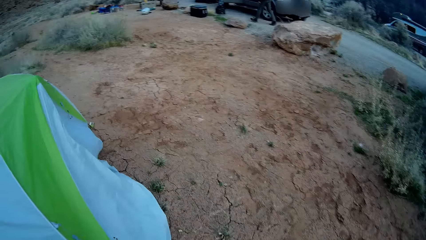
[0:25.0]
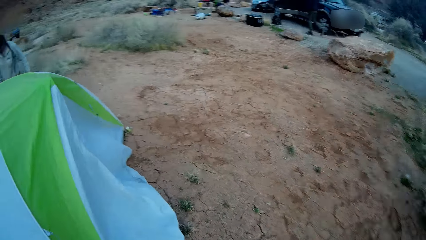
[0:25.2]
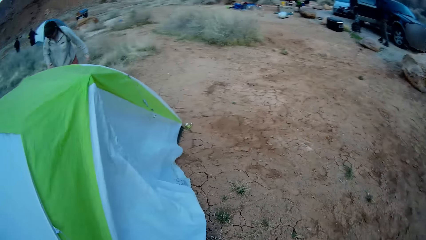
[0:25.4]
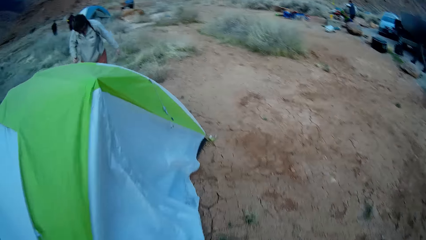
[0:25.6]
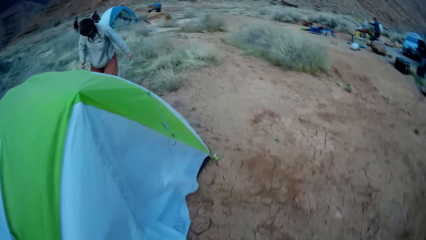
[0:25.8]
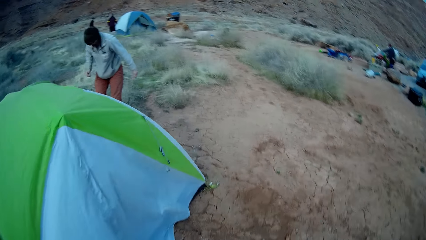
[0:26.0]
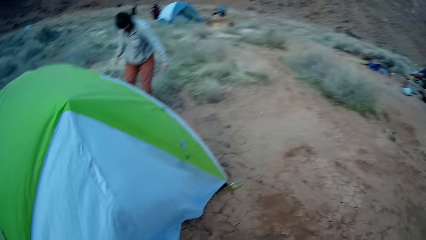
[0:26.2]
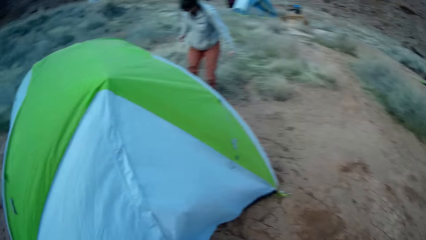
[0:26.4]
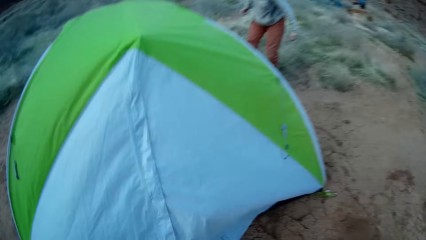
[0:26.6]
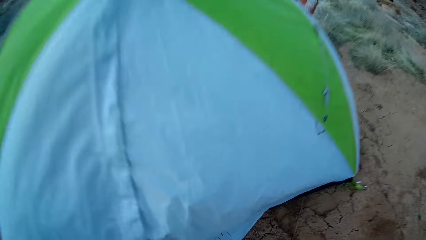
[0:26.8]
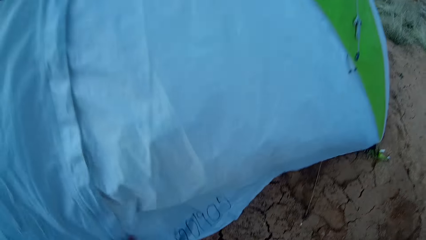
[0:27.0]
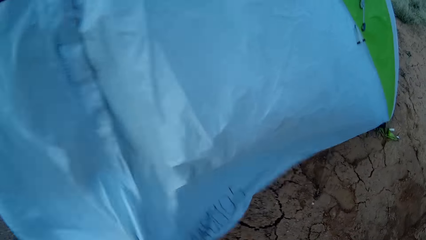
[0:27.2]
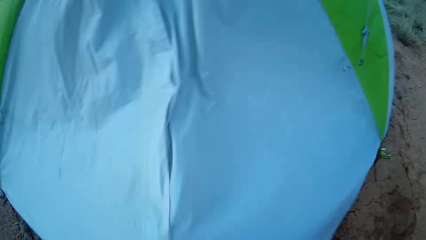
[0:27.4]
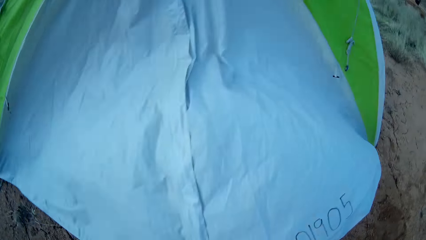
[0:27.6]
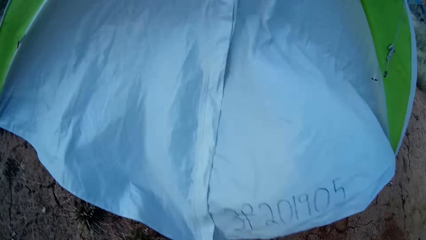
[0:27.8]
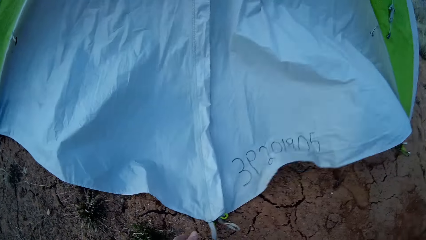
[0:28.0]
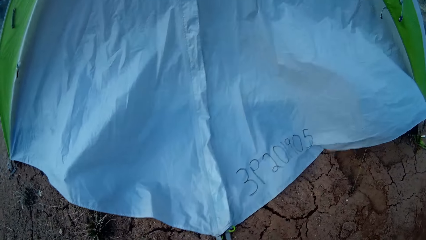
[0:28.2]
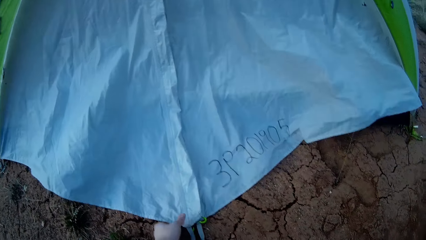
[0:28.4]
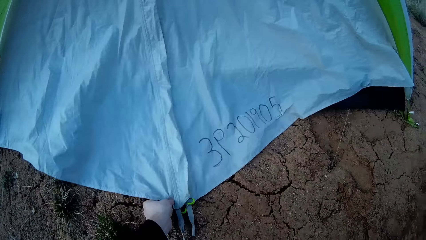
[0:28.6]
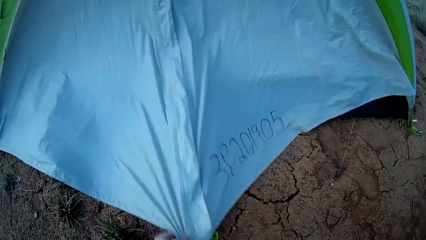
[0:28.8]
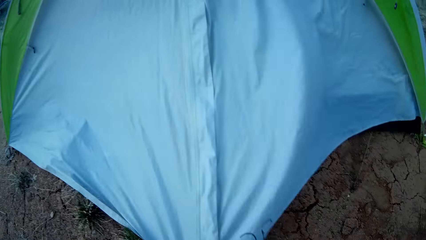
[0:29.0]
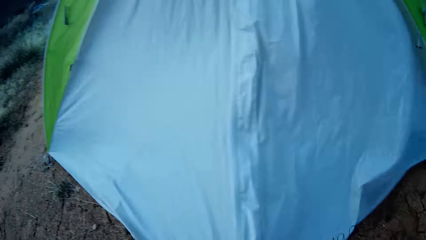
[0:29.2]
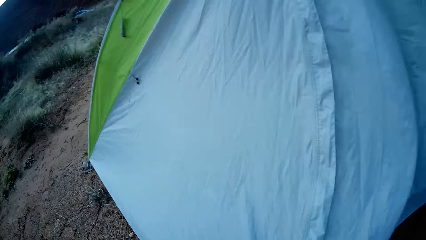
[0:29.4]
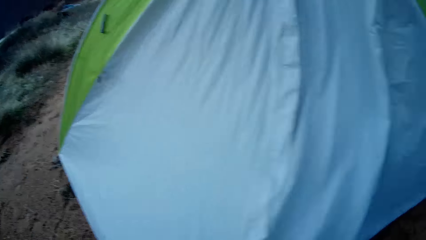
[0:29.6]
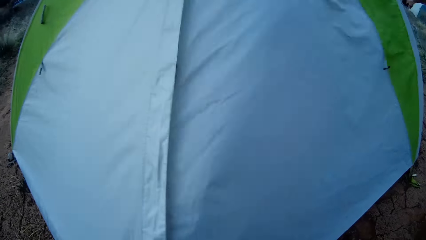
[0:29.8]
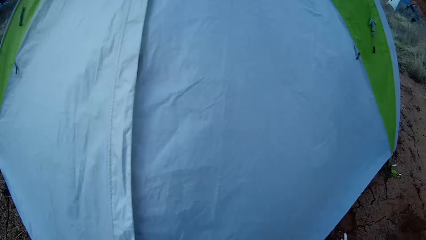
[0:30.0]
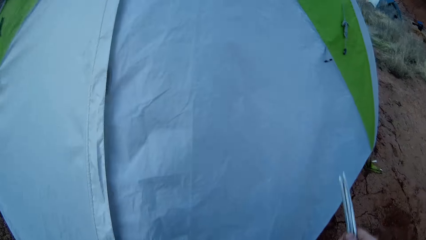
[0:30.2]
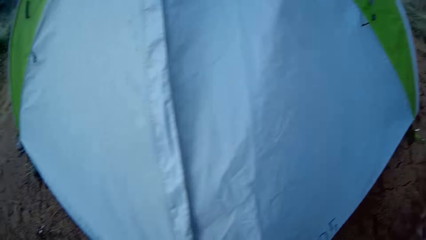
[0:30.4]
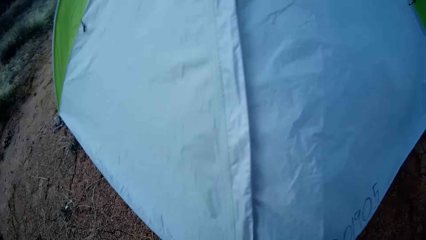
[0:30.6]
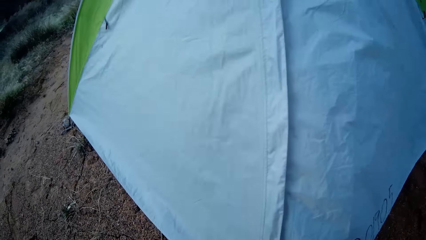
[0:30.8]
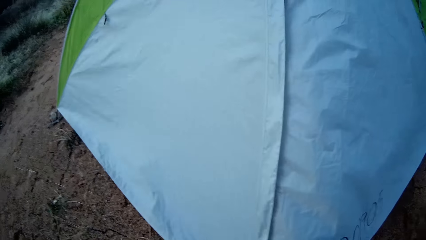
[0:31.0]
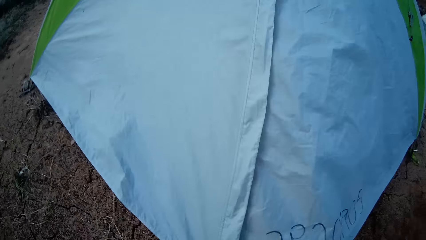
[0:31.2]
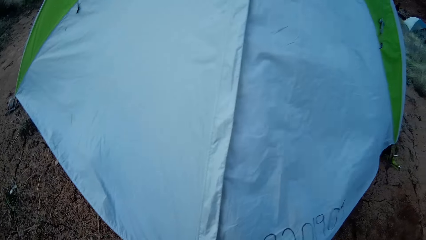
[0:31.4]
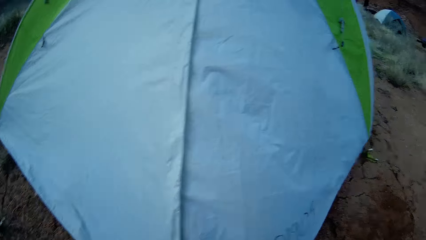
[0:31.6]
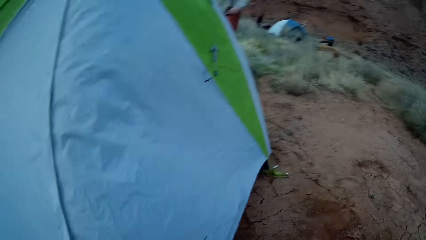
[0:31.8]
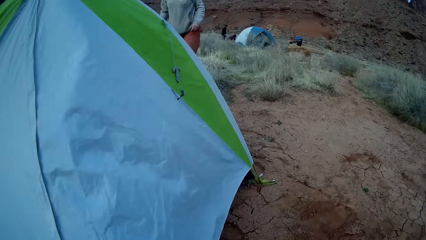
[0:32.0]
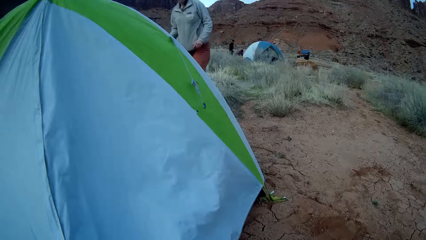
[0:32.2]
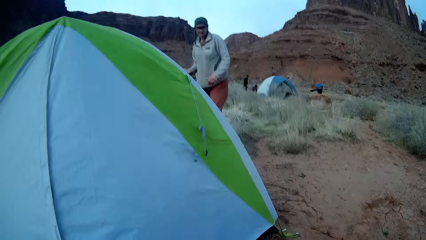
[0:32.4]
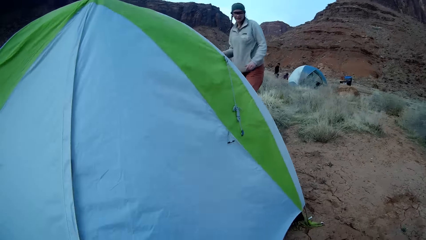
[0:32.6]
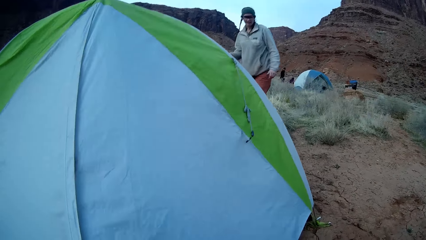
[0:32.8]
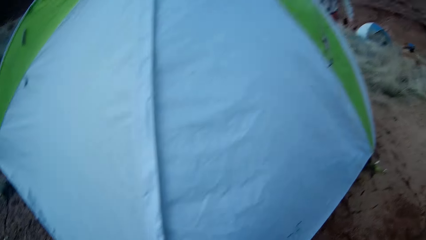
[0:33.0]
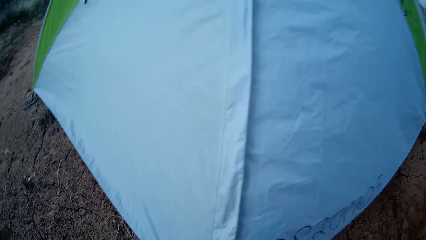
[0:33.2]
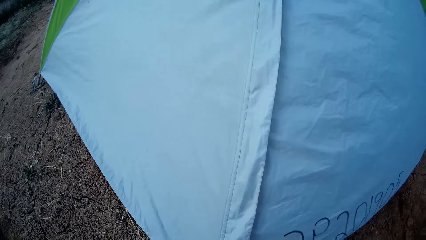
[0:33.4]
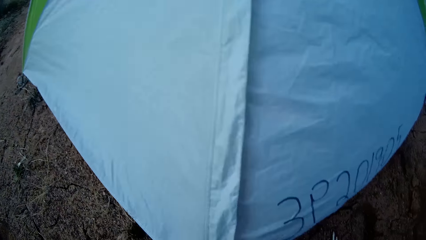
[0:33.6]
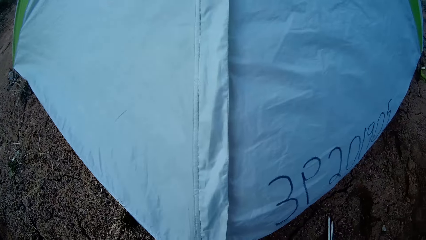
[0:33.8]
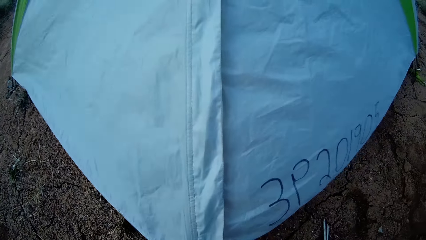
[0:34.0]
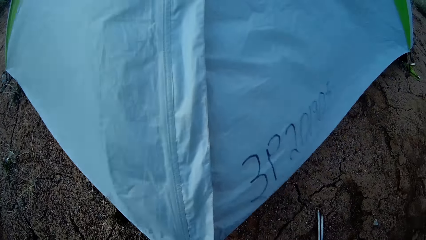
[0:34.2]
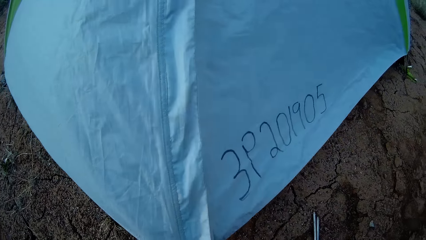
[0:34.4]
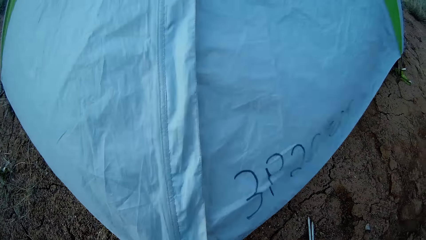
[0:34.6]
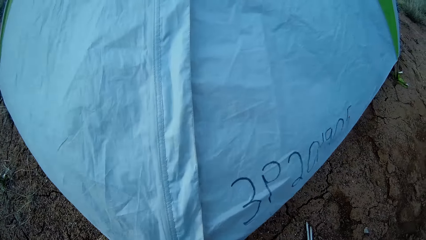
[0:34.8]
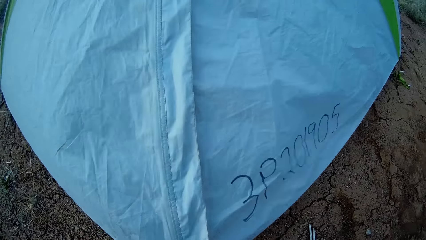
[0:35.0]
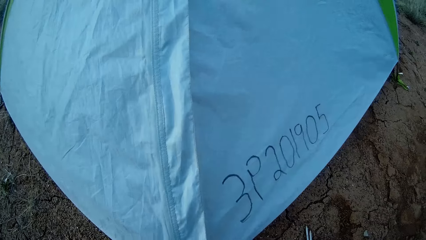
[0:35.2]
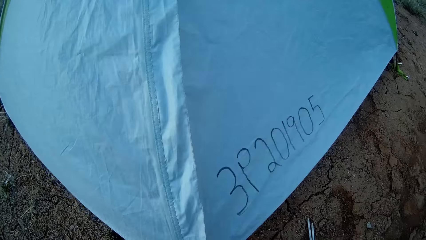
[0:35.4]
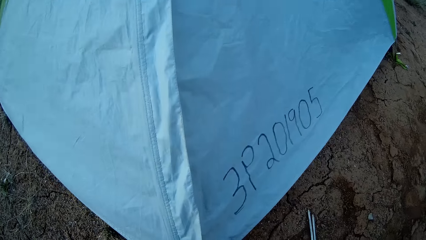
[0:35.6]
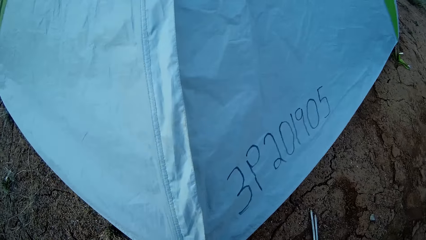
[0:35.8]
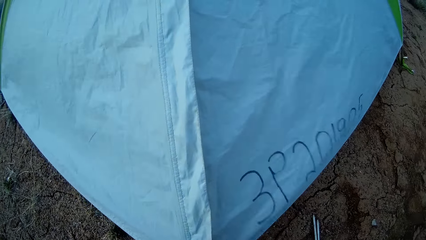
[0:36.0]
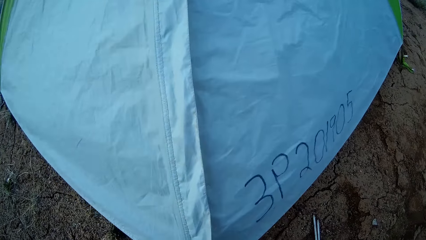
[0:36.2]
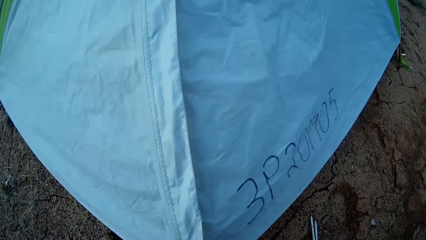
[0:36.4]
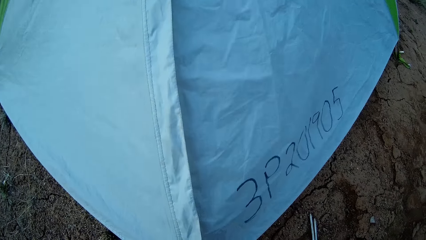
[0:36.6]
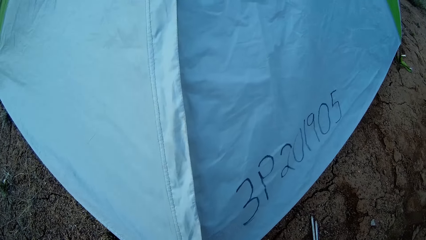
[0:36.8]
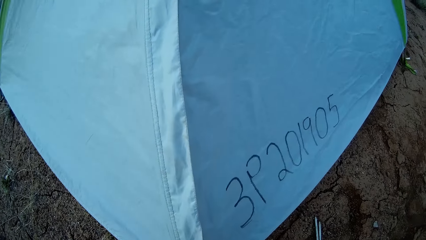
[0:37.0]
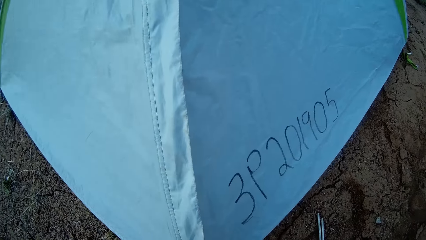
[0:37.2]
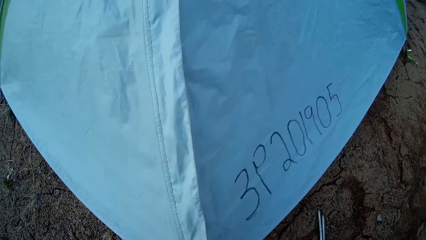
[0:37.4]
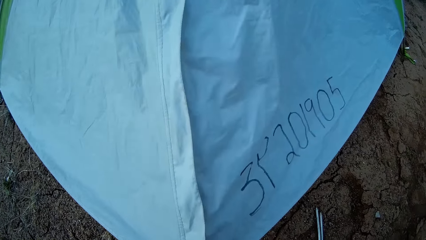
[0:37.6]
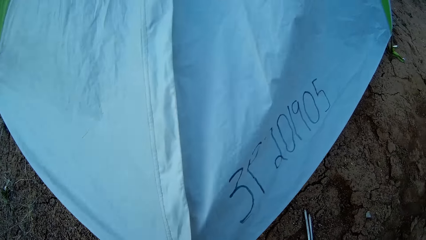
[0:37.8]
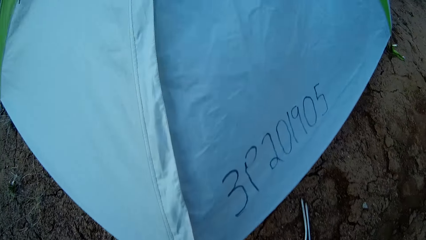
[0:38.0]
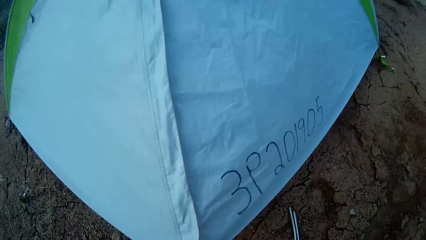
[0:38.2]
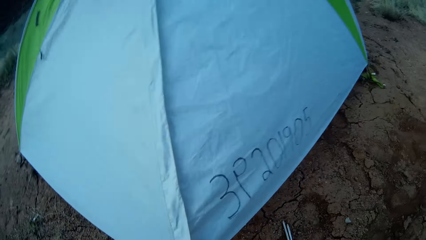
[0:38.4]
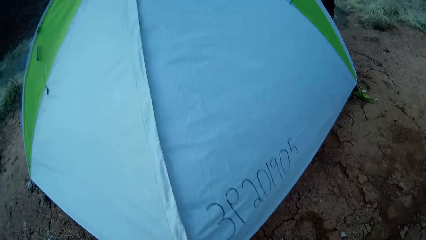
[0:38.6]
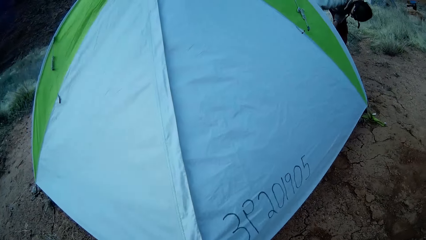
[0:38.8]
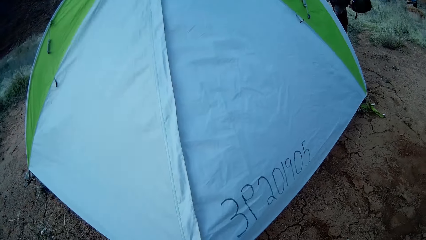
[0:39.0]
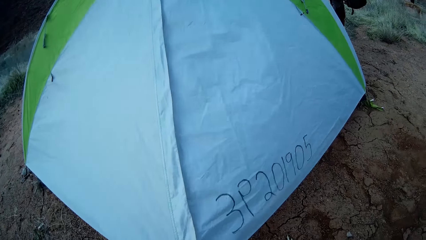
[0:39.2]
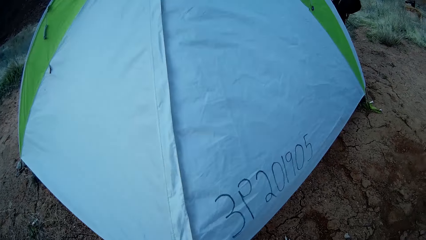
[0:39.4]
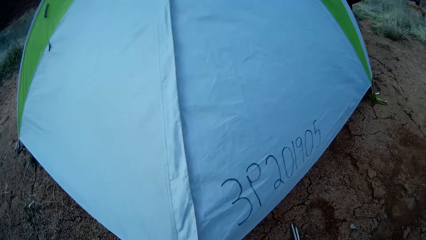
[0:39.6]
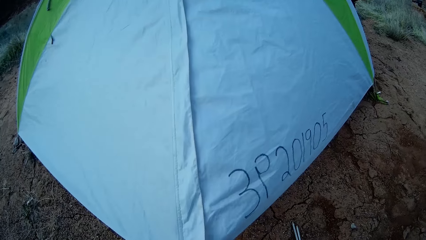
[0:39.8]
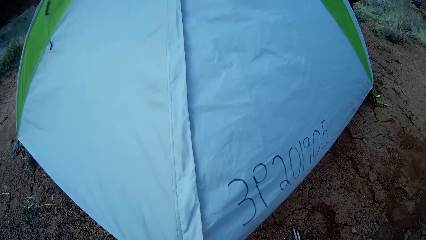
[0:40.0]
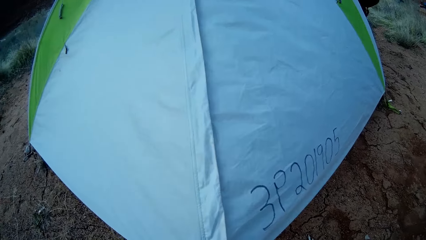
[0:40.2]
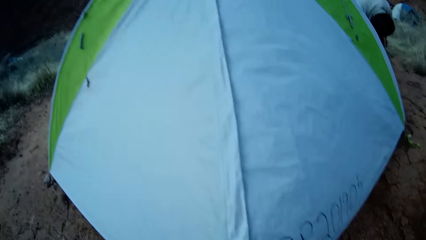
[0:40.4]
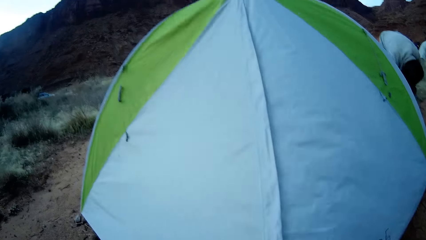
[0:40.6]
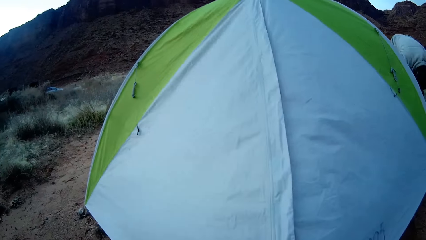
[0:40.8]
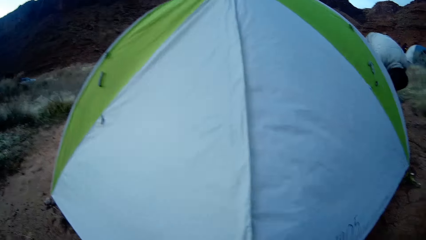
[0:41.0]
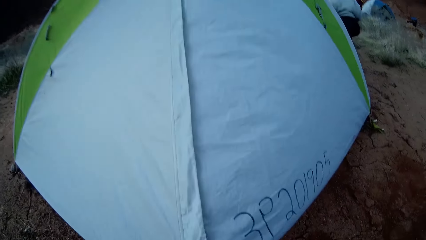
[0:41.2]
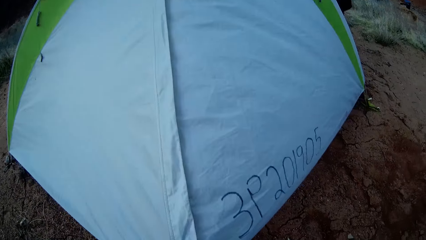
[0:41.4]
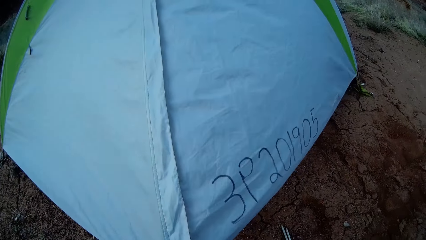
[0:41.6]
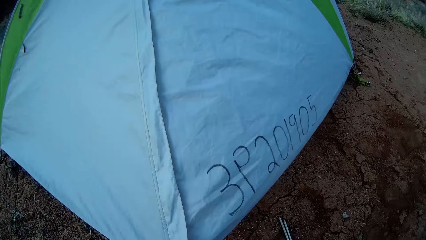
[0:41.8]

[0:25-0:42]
The camera wearer pulls the flysheet.
